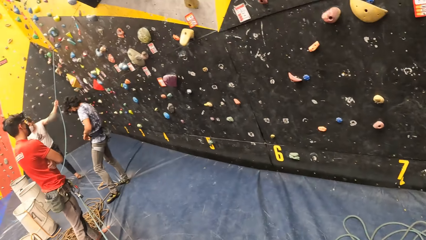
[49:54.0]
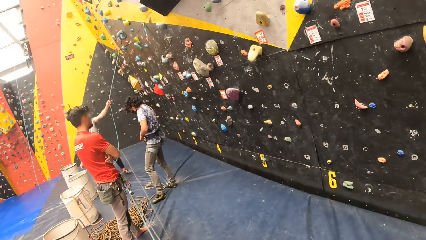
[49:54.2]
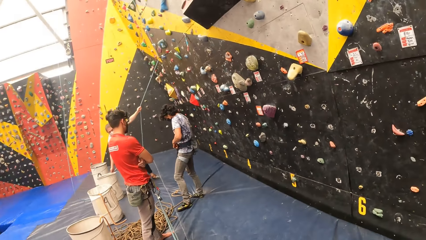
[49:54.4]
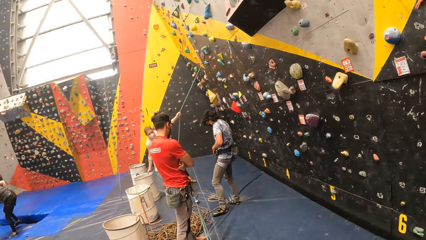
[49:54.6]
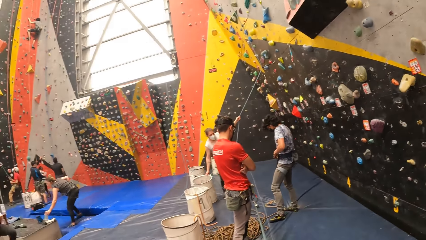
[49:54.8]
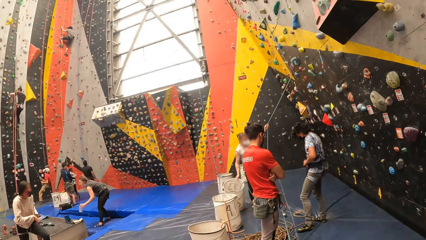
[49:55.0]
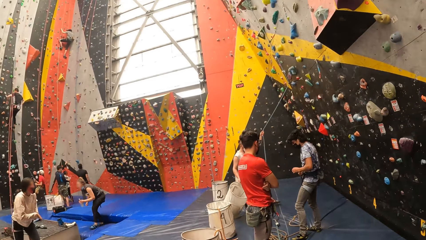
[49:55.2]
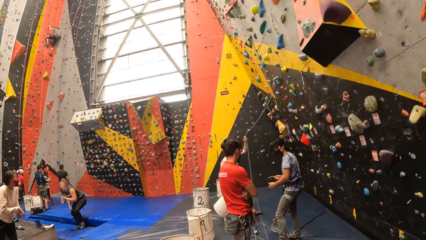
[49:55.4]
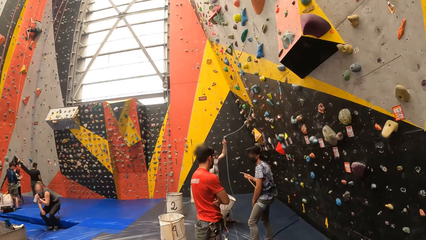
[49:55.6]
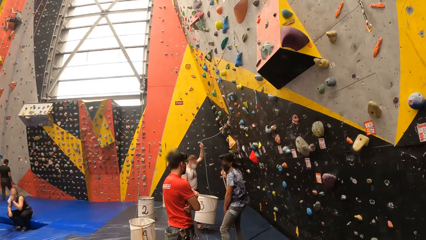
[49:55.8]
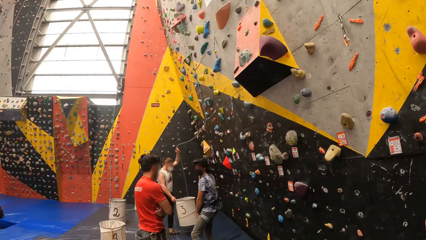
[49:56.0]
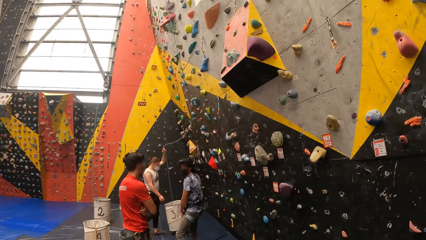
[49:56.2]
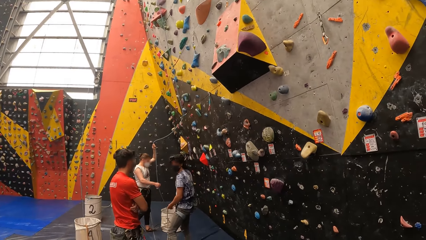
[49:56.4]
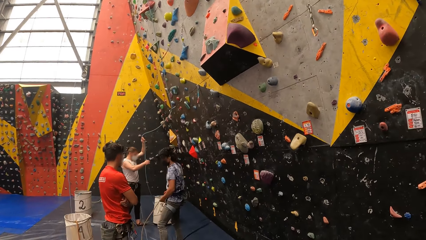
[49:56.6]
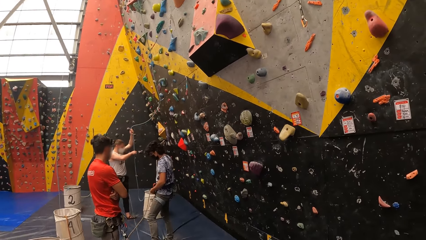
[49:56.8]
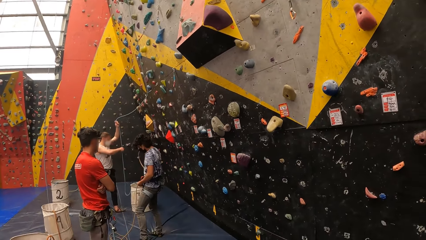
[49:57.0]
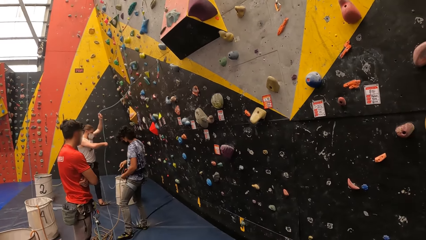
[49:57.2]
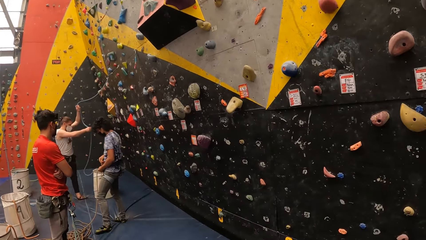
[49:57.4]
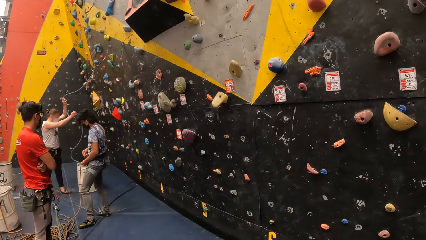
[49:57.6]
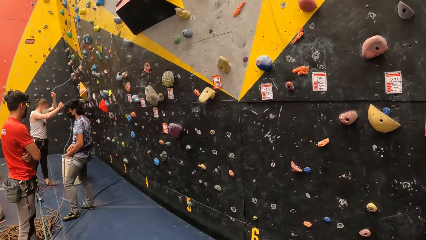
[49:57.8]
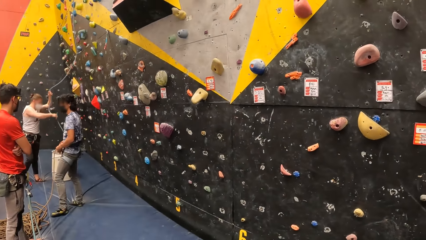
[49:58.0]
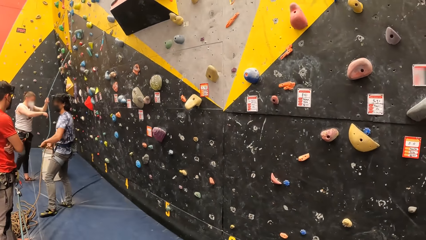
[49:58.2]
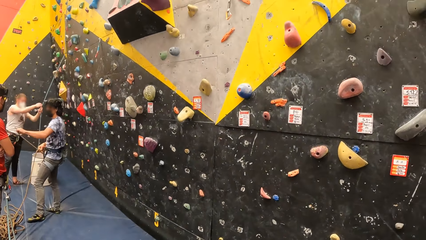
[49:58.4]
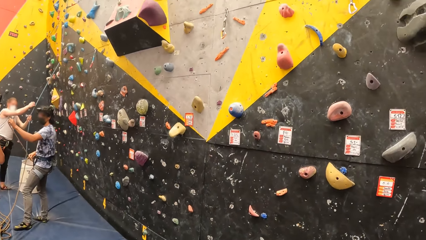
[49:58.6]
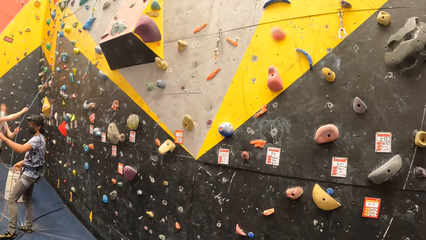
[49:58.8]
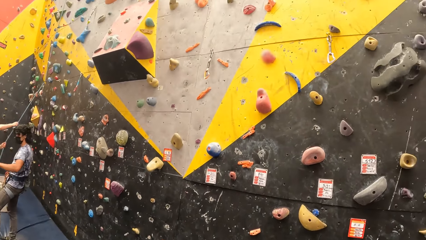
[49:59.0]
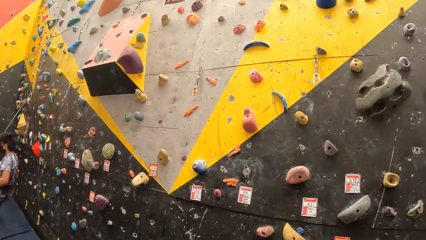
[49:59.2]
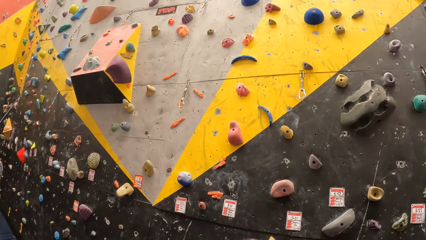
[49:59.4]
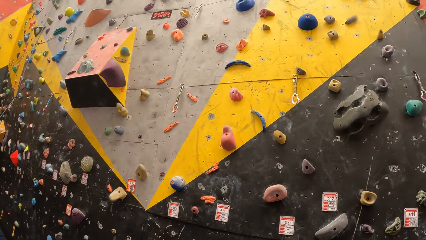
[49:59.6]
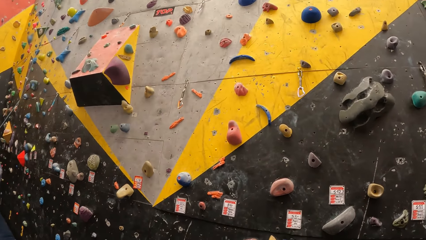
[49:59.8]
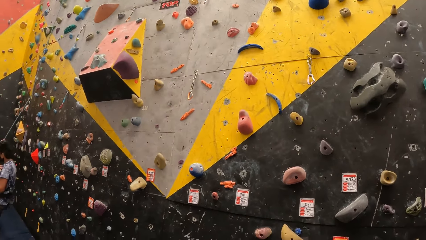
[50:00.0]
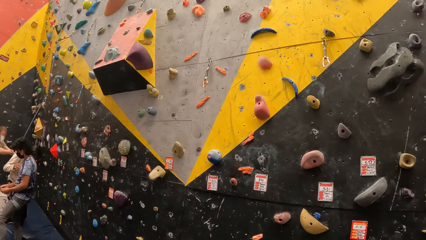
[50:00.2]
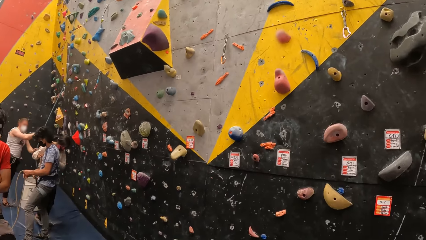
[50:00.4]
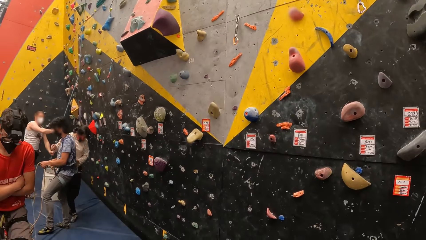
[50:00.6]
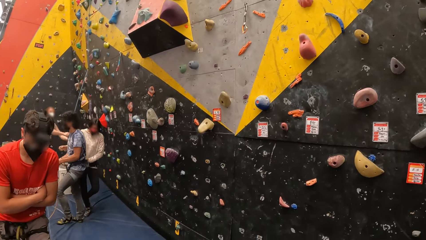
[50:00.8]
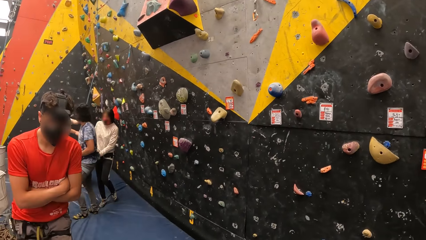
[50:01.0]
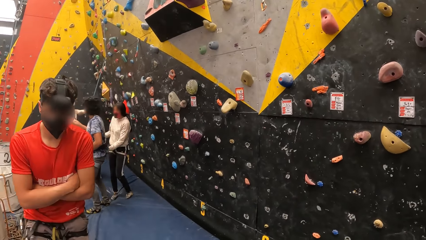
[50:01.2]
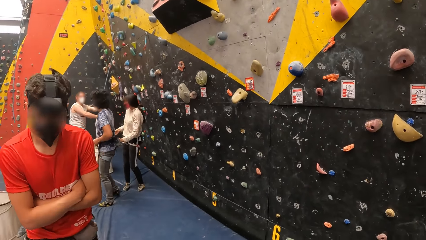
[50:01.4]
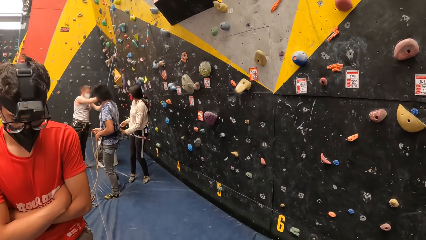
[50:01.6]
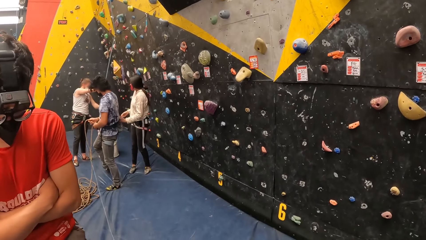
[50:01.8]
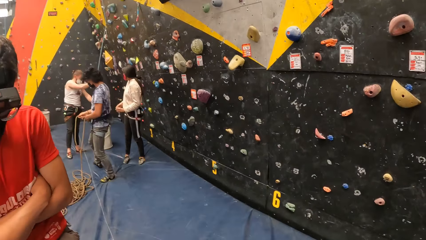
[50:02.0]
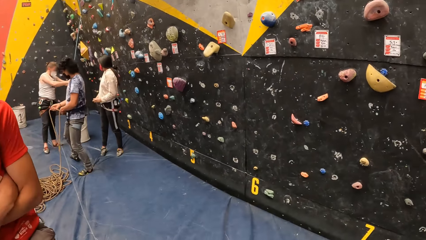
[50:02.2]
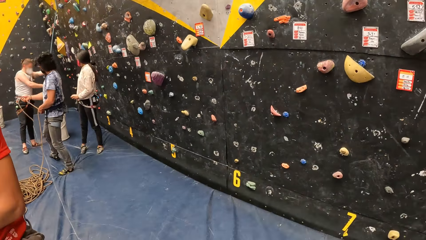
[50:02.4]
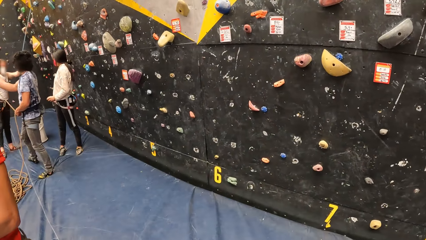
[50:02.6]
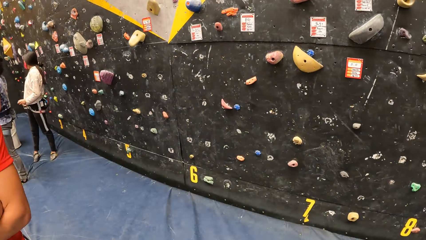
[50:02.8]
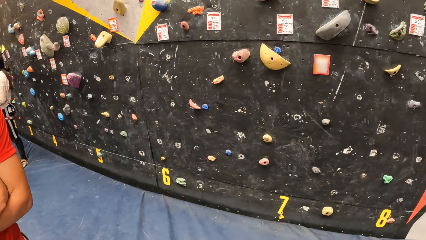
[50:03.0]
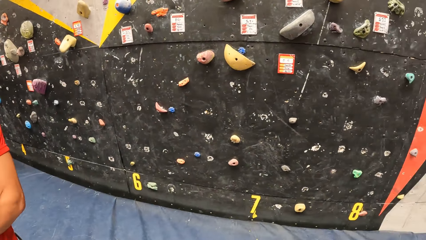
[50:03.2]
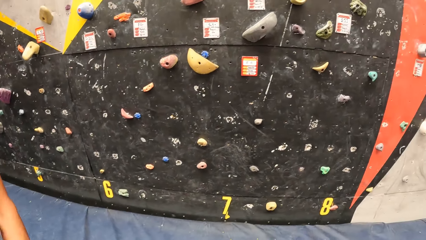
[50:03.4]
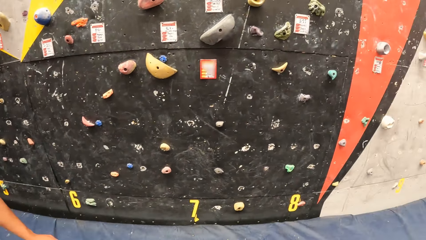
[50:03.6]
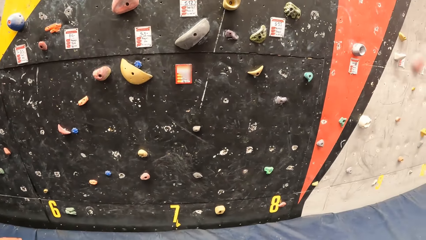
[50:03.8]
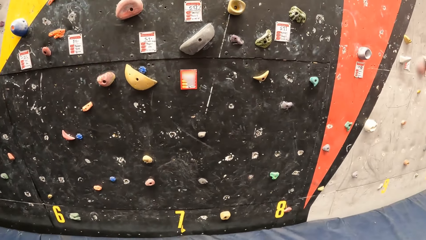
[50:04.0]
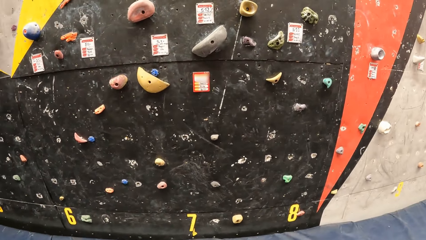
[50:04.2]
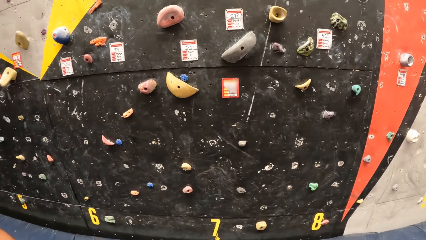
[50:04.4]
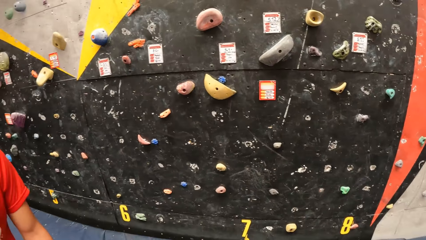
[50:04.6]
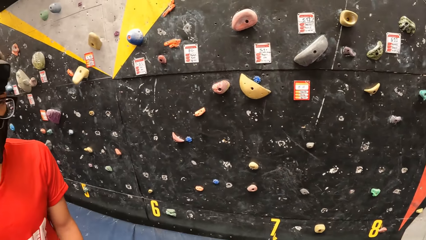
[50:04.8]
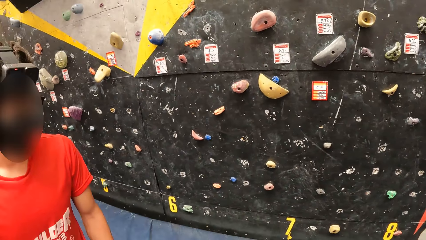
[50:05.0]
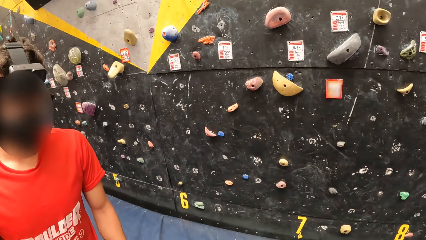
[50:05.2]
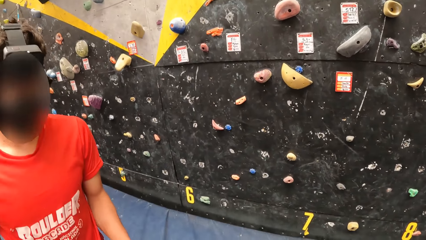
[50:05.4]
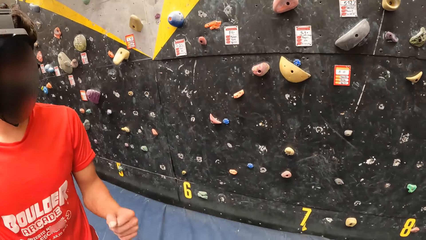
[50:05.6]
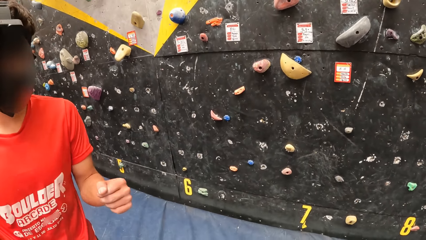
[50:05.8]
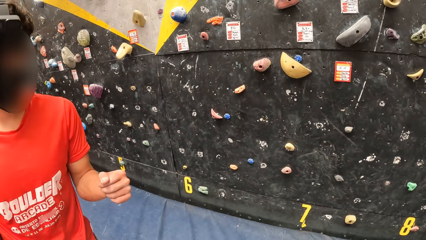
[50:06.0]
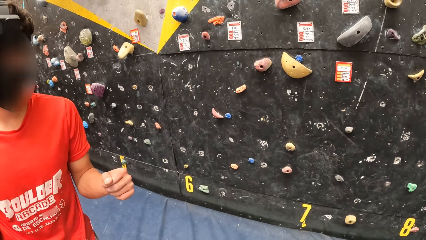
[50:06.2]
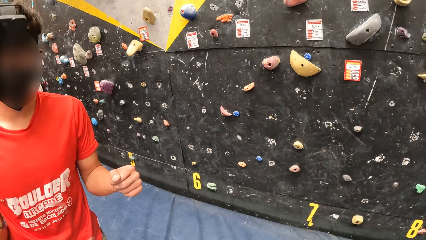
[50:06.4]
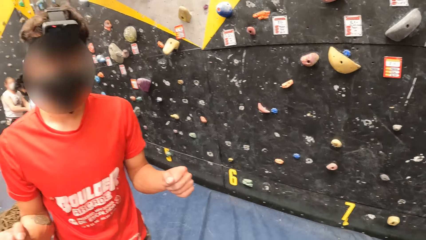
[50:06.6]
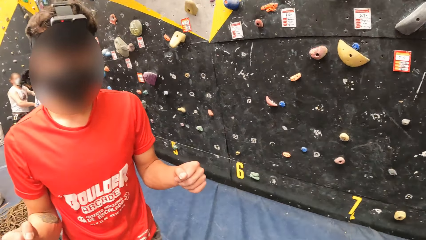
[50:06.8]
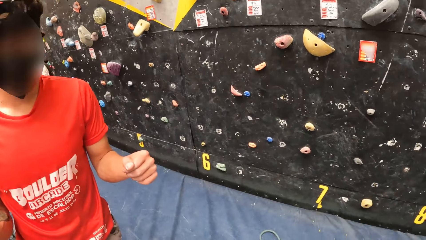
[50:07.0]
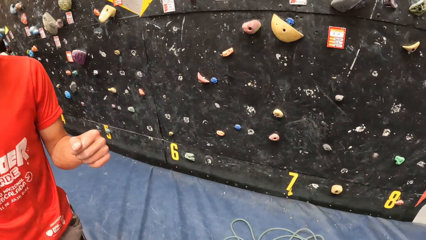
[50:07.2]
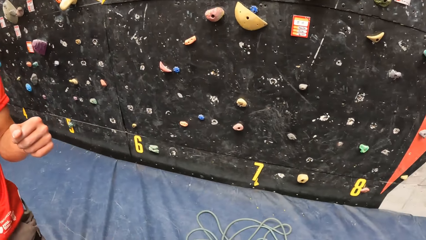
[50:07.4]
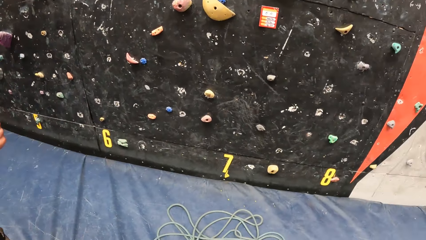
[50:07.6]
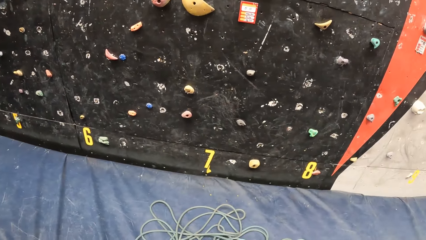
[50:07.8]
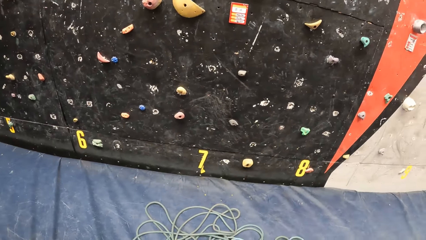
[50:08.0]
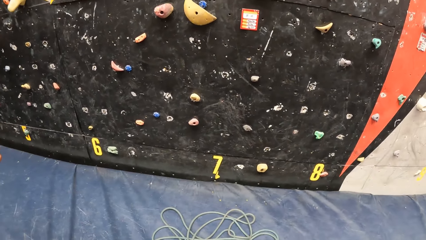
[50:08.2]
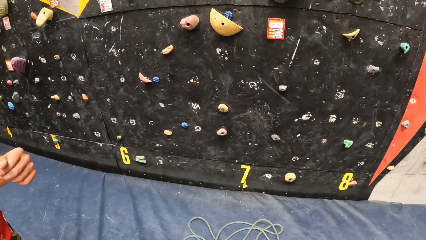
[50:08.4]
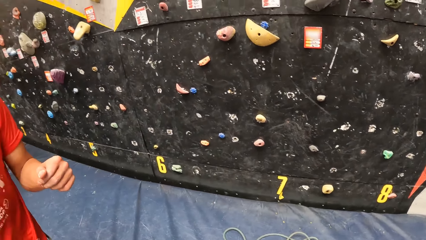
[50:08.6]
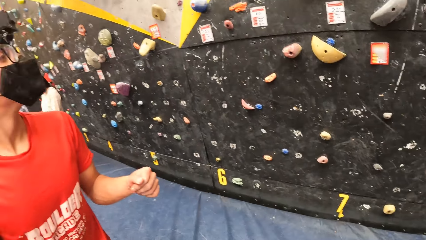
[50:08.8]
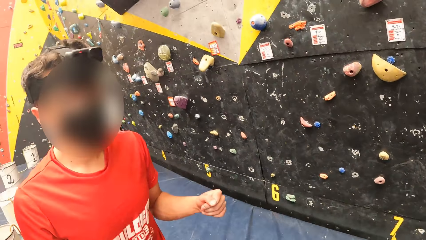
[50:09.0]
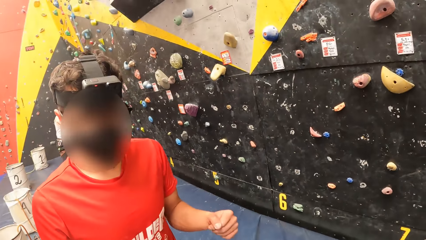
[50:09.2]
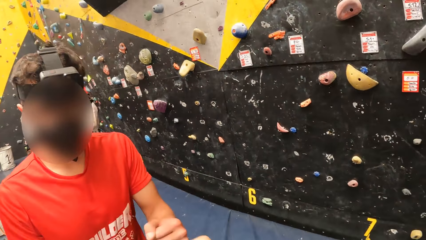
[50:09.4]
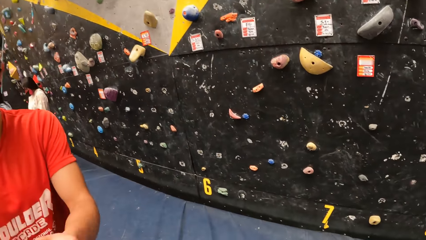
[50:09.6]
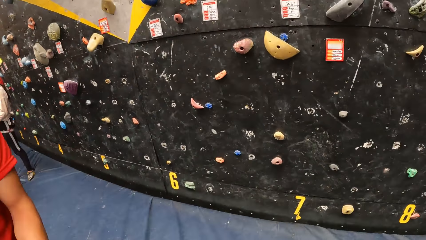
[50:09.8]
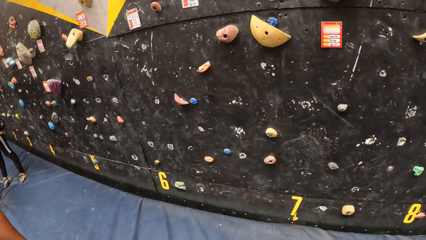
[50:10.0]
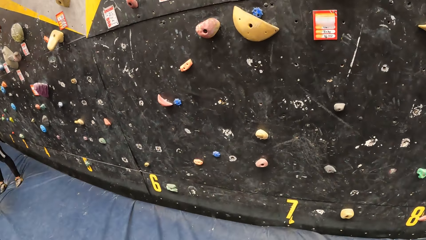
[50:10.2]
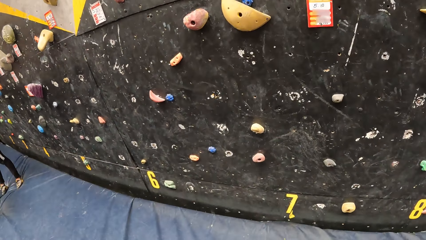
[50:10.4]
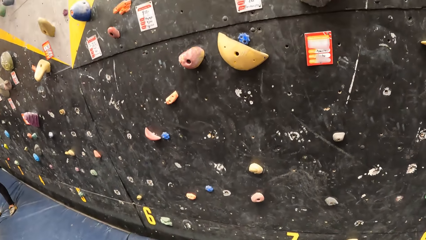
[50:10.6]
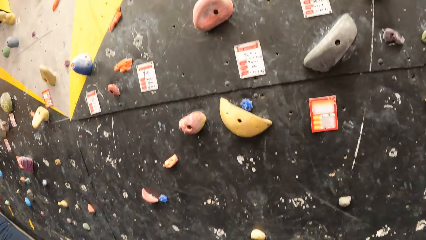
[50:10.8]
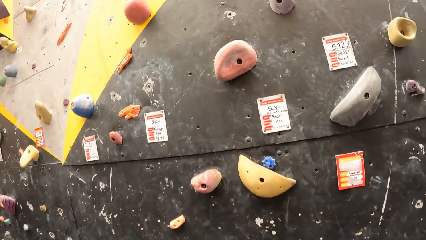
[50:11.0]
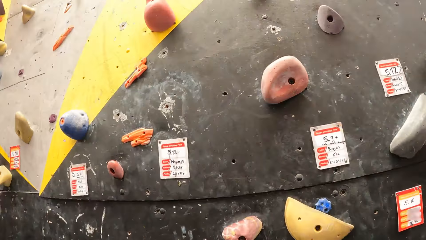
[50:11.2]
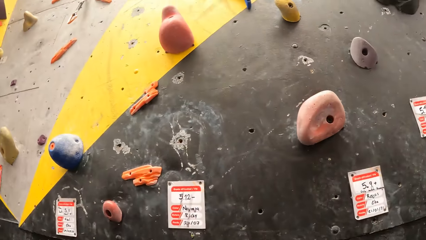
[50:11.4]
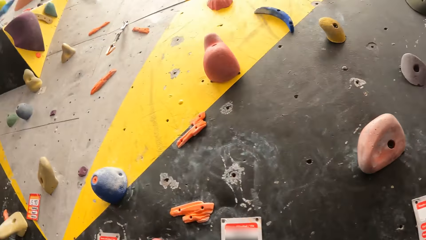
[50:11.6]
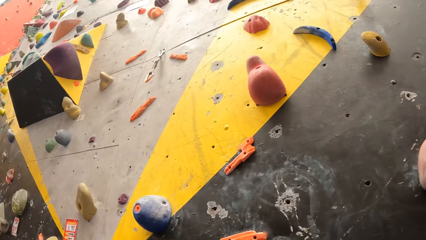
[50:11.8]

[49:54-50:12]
The camera wearer looks around the climbing room. They look around the climbing wall. A person talks to the camera wearer. The camera wearer walks around the climbing room.
